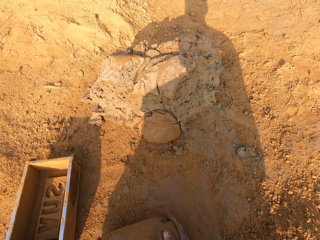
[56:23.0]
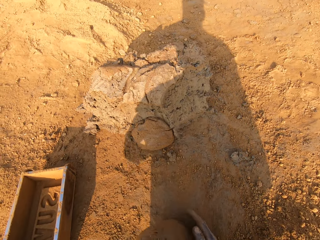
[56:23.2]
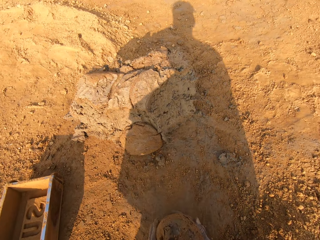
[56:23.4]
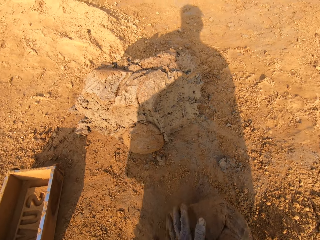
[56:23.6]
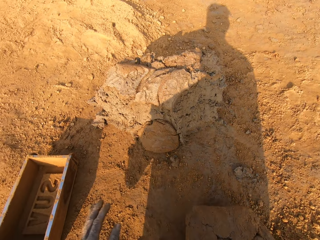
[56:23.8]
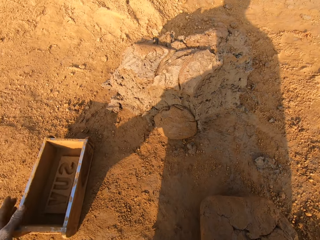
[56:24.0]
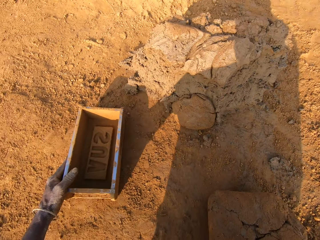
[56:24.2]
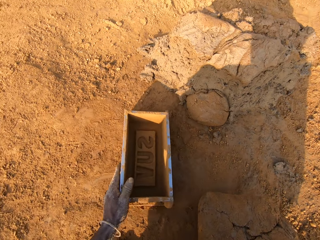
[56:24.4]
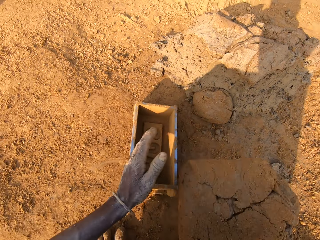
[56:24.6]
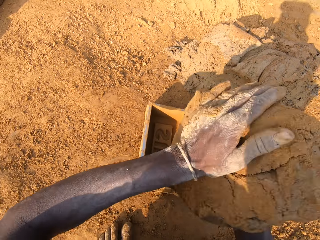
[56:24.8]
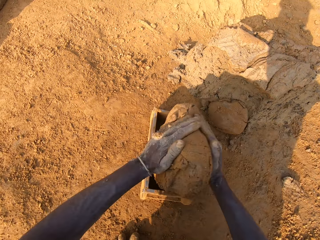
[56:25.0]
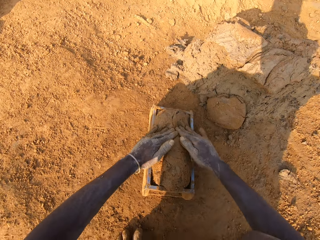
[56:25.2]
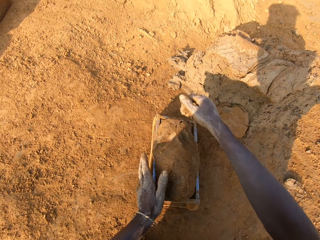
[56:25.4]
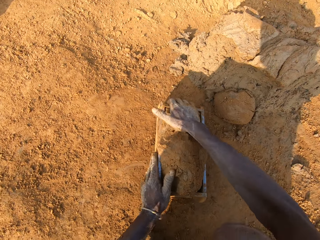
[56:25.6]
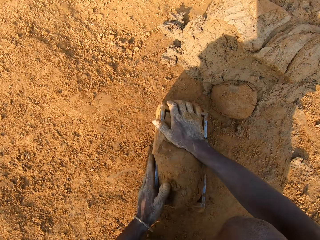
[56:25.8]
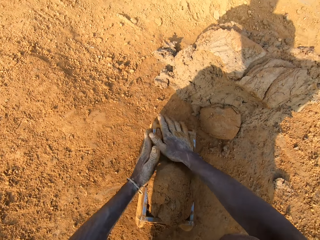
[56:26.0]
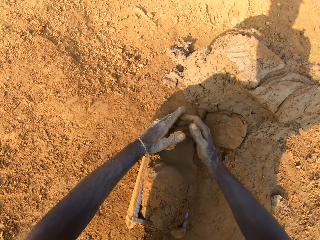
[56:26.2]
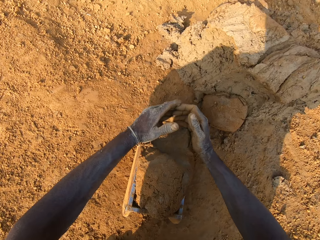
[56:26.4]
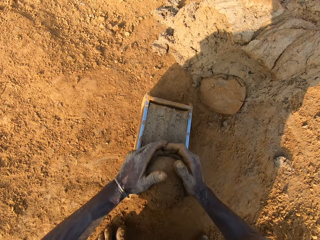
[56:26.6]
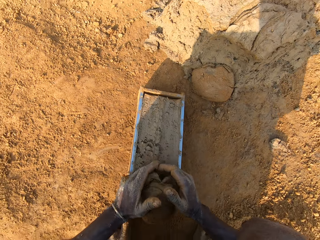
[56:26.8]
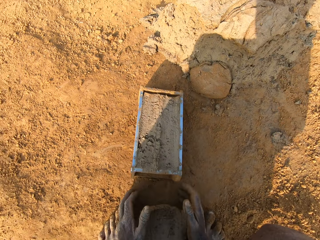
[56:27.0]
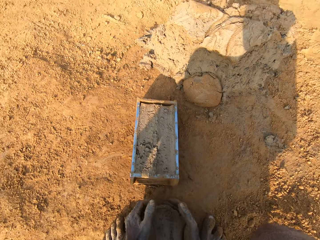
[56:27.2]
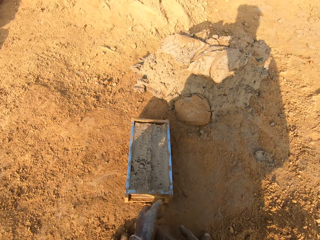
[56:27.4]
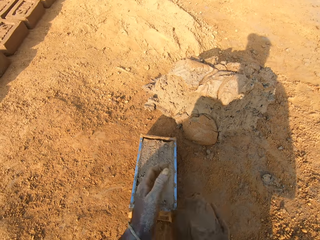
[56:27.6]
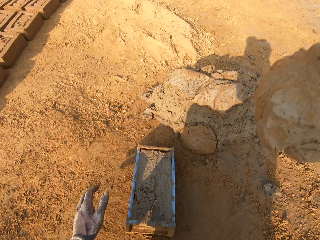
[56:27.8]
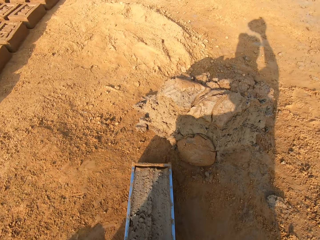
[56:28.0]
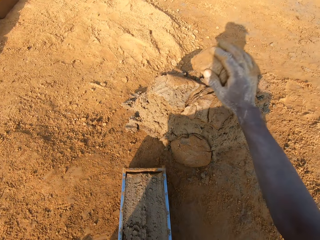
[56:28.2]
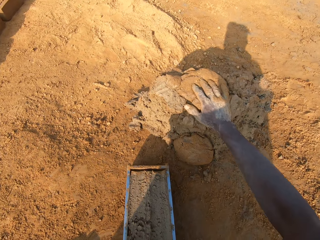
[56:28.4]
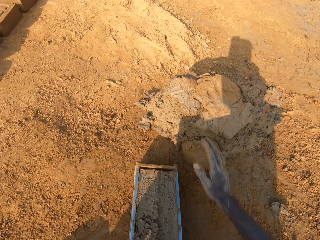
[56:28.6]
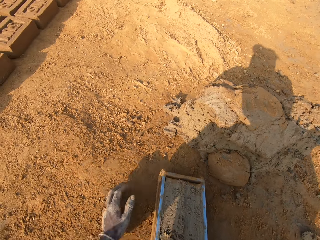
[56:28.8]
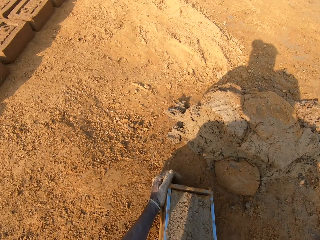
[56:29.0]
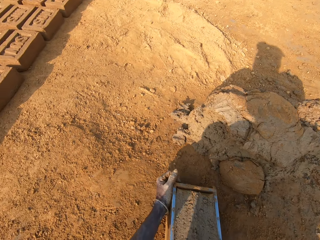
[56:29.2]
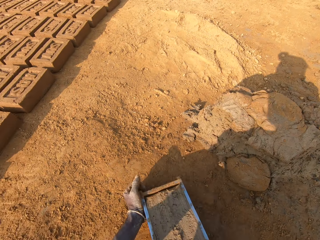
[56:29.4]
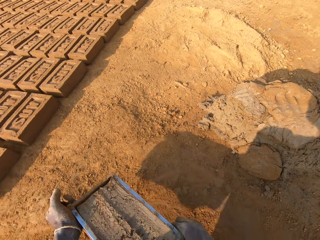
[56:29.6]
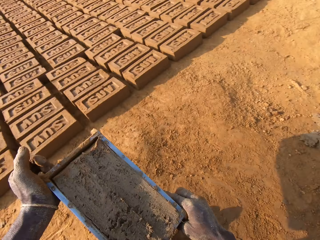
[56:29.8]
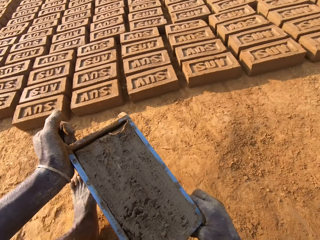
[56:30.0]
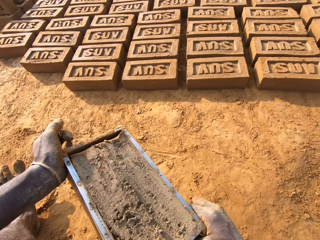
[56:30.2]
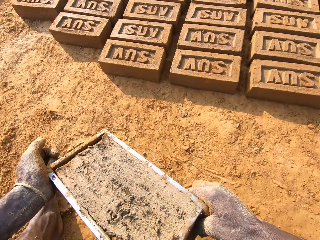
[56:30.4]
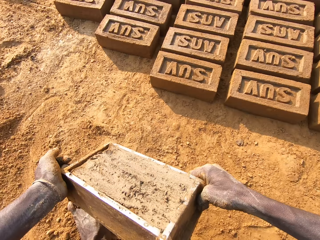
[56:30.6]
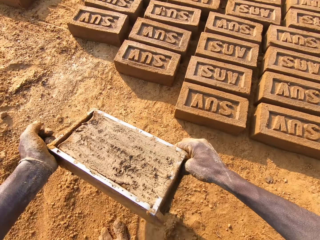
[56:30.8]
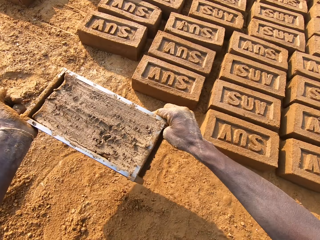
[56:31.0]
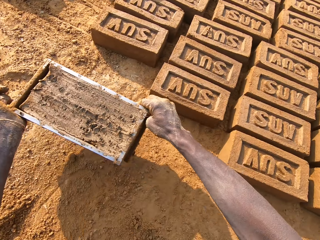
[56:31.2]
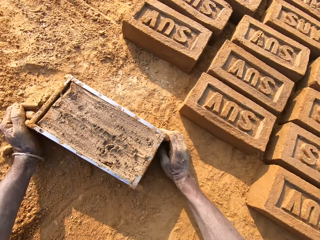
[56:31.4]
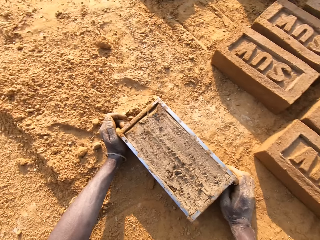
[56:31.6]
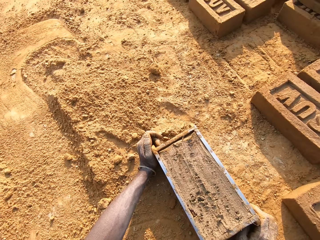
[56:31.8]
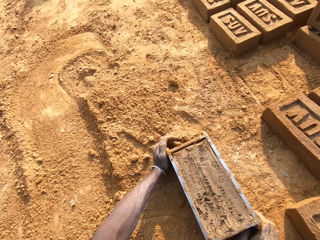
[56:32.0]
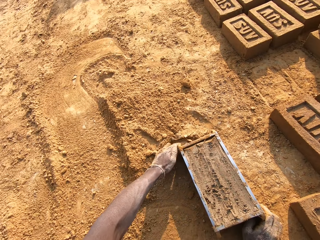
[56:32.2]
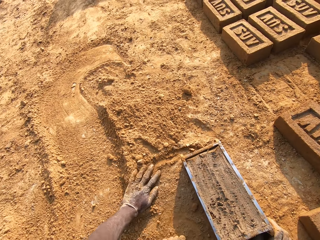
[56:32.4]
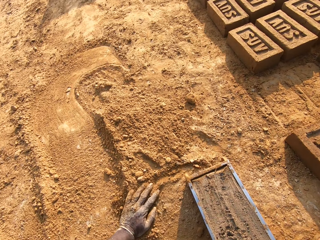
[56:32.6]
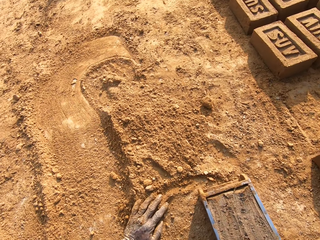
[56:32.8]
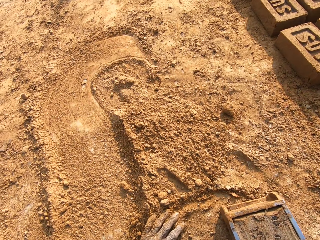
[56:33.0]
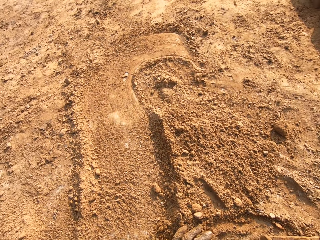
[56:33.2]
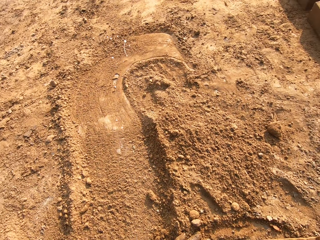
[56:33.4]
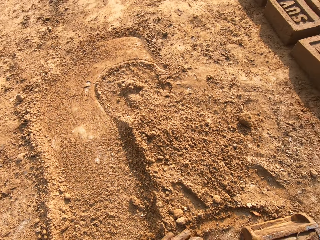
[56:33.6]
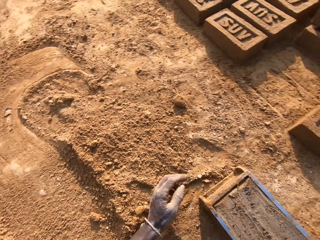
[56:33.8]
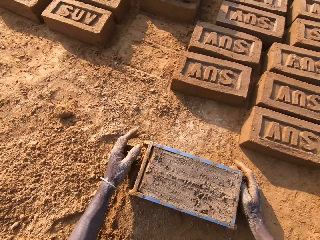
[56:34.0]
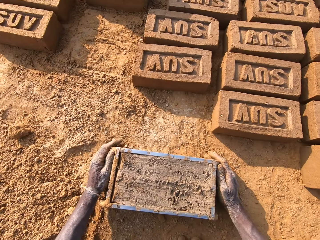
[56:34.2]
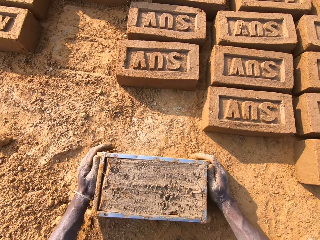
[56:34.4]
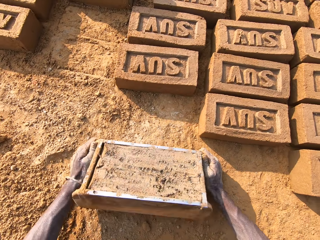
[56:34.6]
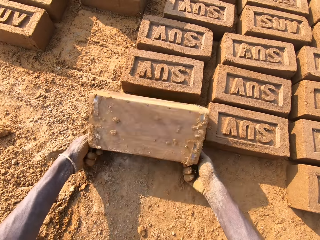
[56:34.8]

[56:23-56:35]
The camera wearer adjusts the brick mold with his left hand. He picks up the brick mold on the ground. He loads the mortar into the brick mold. He scrapes mortar from the brick mold with his hands. He drops the portion of mortar in his hands on the heap of mortar. He picks up the brick mold on the ground. He moves the brick mold closer to the bricks aligned on the ground. He walks on the ground. He puts the brick mold on the ground. He spits on the ground.

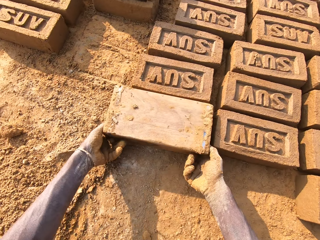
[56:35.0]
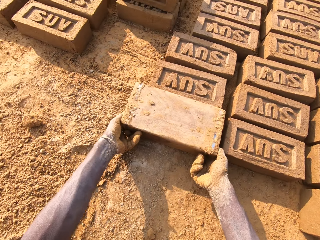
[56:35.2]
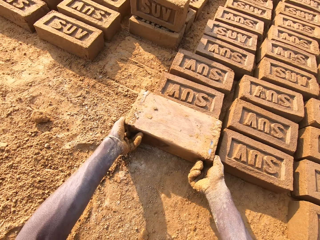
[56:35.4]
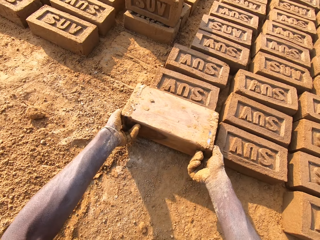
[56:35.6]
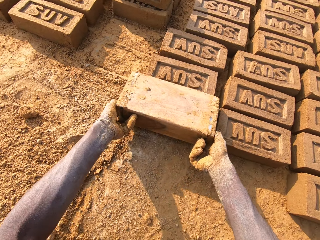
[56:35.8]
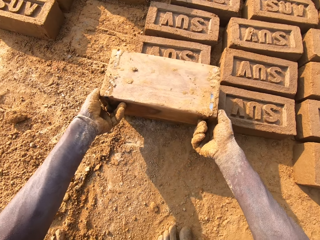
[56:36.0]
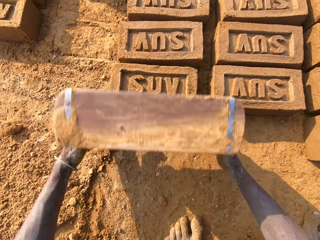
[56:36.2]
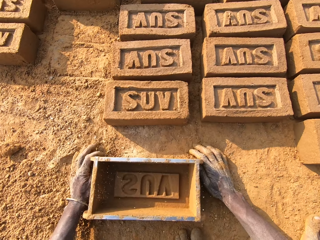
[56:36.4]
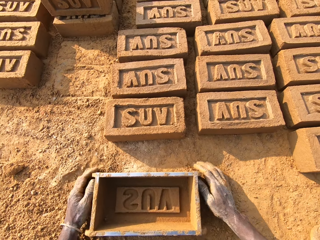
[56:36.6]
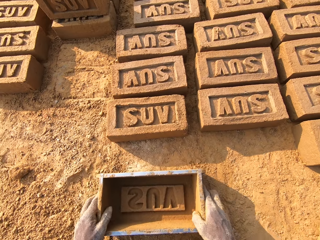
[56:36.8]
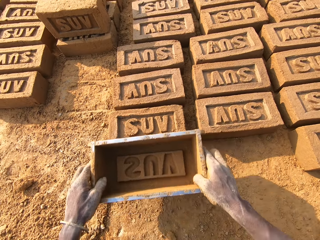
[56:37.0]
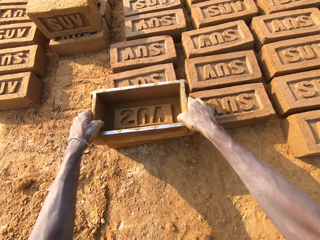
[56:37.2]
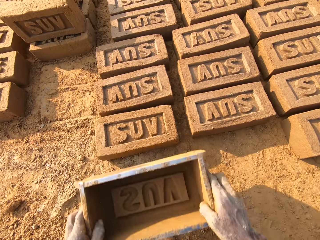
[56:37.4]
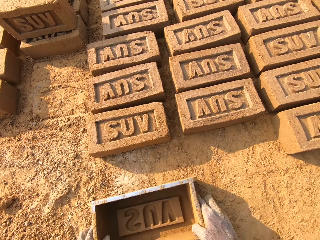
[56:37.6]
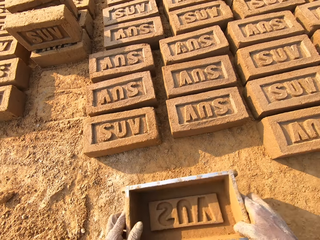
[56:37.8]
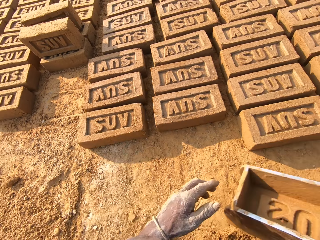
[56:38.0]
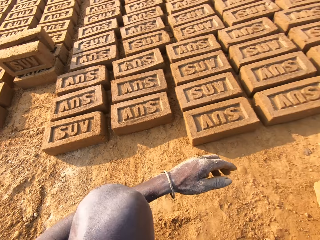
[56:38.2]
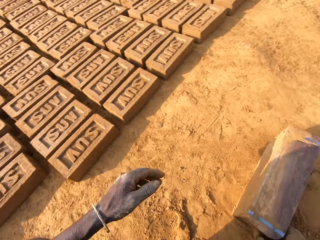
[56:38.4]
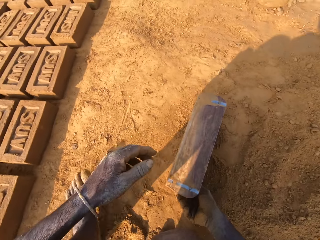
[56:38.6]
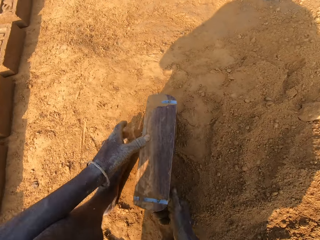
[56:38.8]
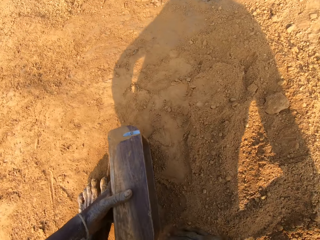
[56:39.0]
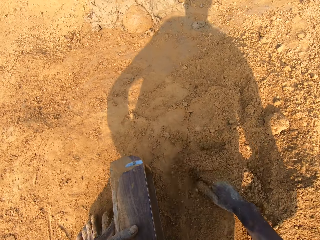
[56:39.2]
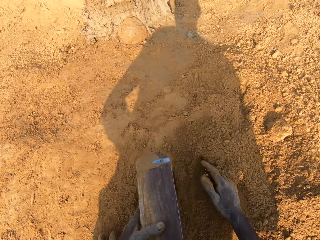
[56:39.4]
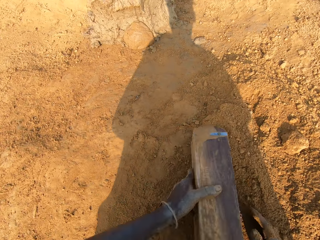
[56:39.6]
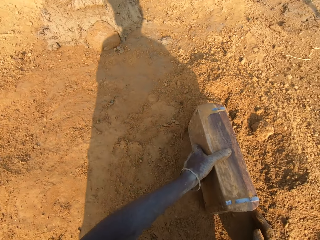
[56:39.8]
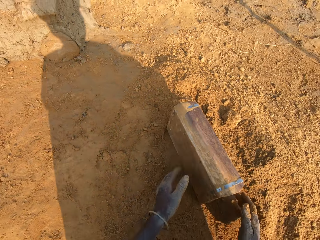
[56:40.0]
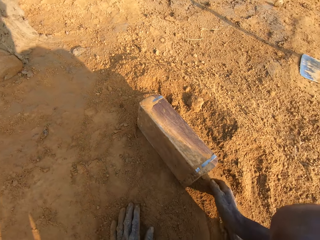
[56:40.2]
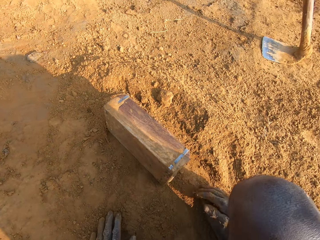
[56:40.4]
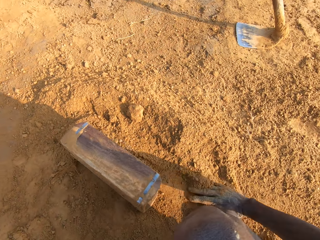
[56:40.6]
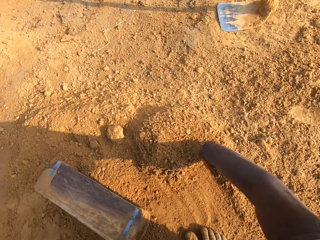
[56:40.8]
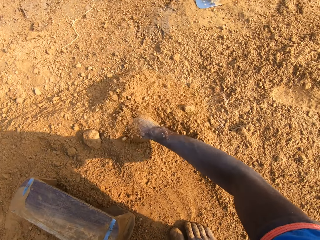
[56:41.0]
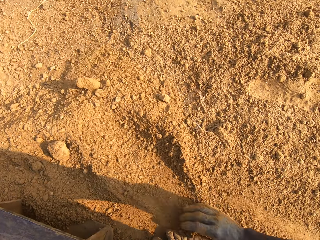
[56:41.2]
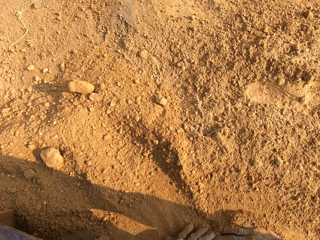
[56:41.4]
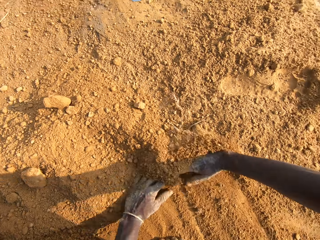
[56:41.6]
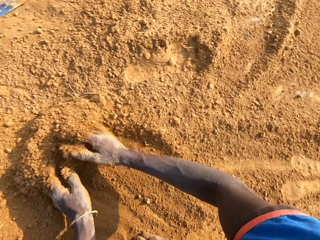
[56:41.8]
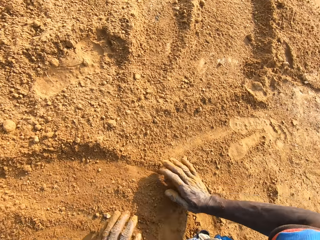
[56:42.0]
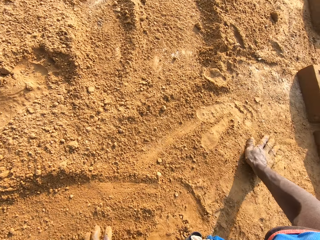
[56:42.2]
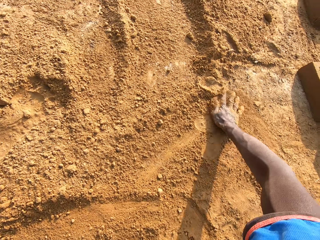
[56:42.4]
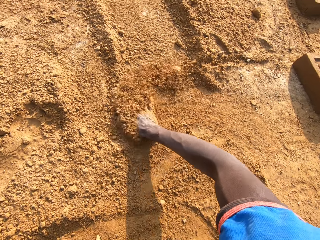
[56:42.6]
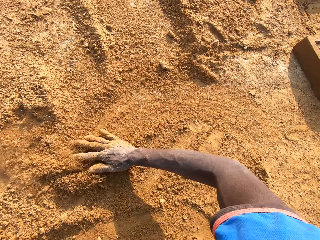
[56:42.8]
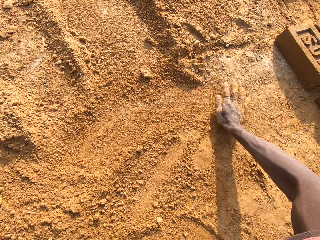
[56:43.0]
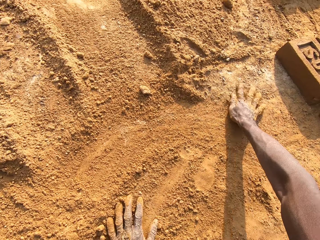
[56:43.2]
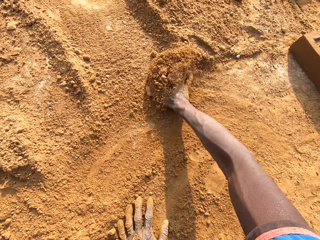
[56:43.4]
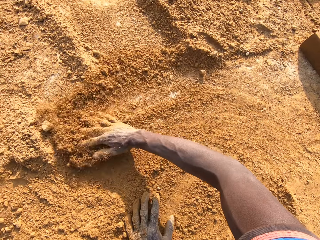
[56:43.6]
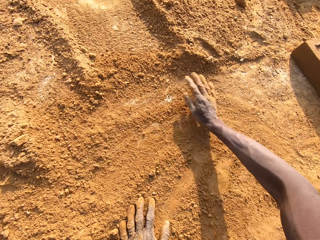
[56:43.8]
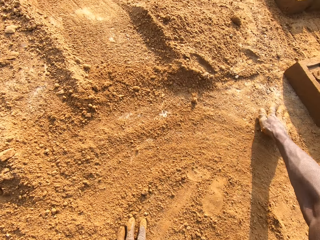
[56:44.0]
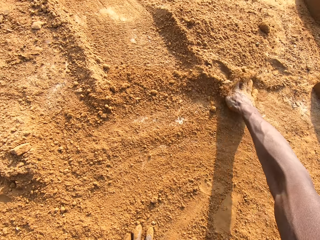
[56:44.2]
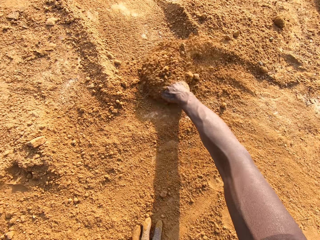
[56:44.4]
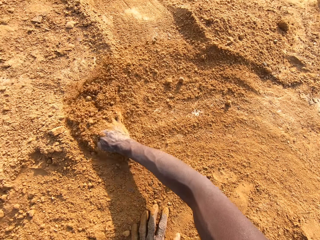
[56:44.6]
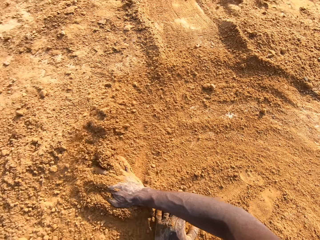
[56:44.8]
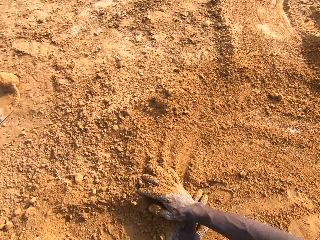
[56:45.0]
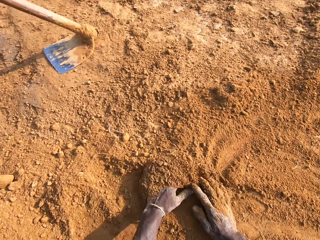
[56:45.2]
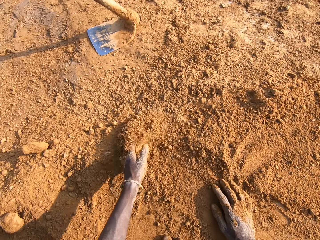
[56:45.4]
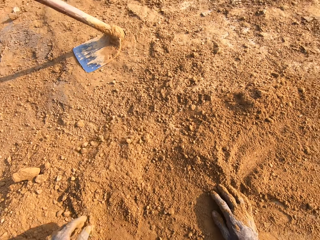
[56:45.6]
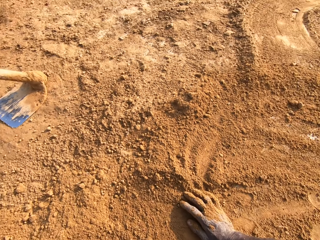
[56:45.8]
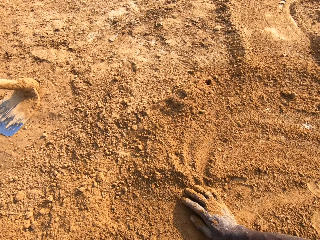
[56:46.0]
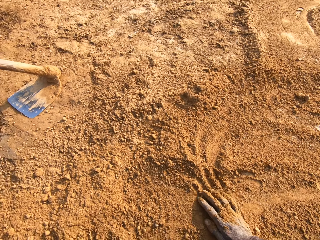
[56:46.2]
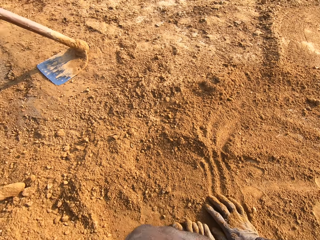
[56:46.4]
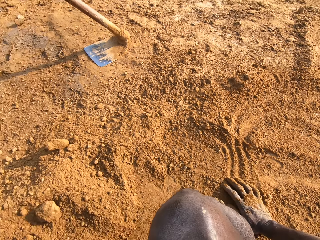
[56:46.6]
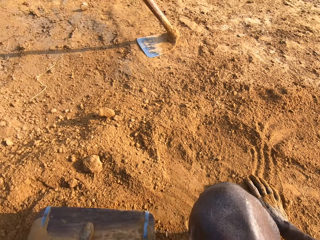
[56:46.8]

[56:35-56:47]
The camera wearer flips the brick mold upside down. He makes the brick with the brick mold. He removes the brick mold from the brick. He puts the brick mold on the ground and picks up the brick mold on the ground. He taps the brick with the brick mold in his hands. He moves to the sandy area. He clears sand on the ground with his left hand. He slides the brick mold in his left hand against the ground. He puts the soil in the brick mold with his hand. He clears the sand on the ground with his hands. He moves the soil on the ground with his right hand.
